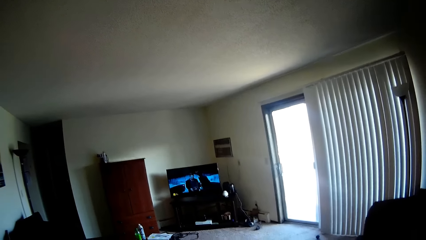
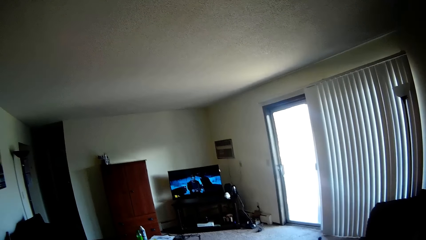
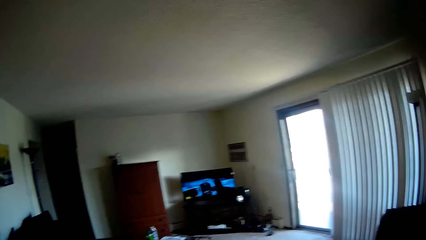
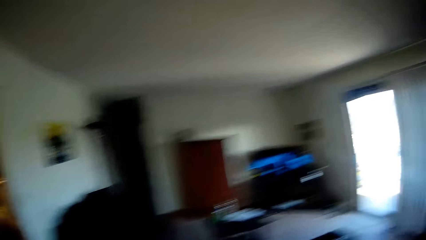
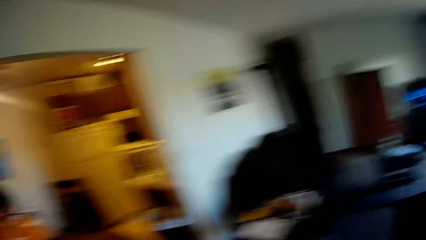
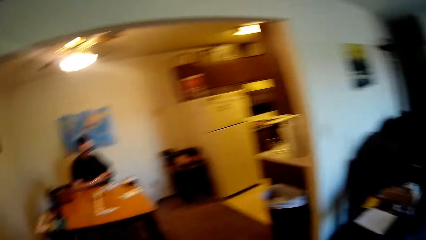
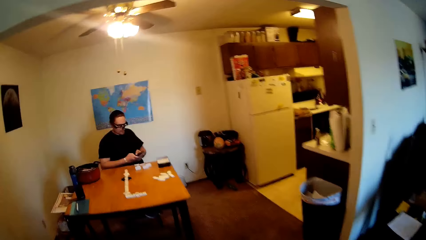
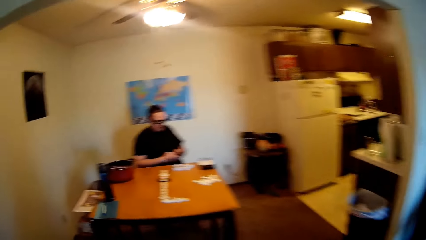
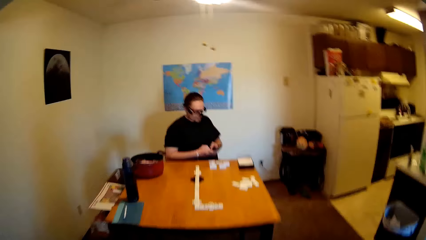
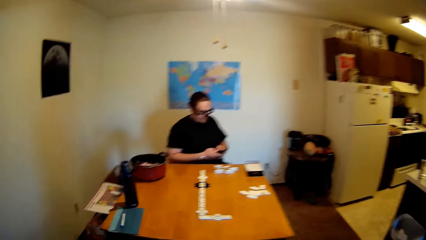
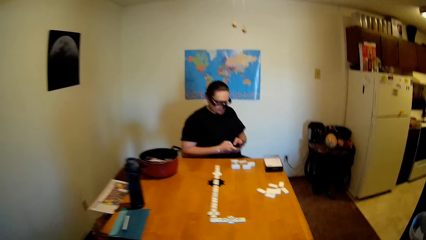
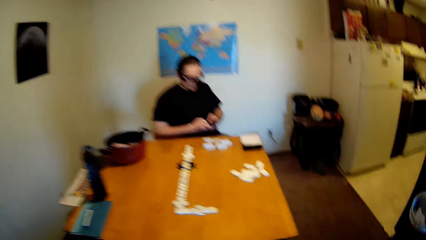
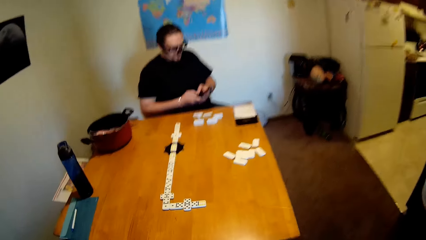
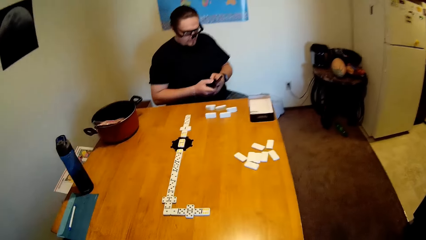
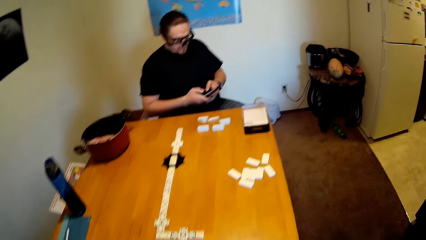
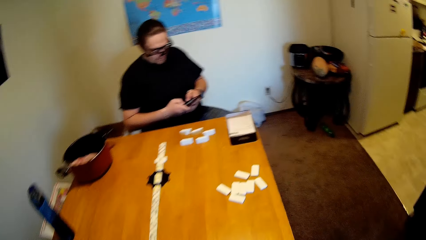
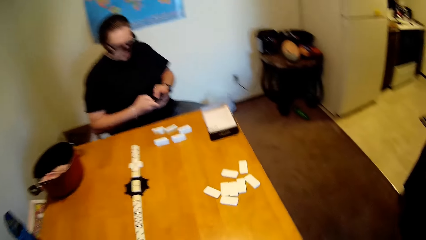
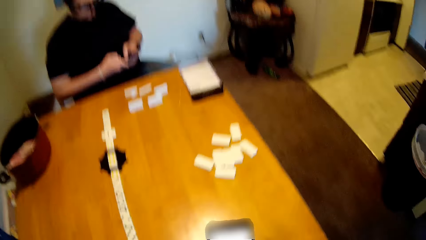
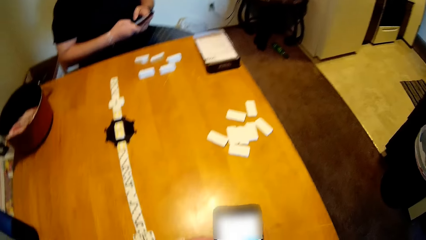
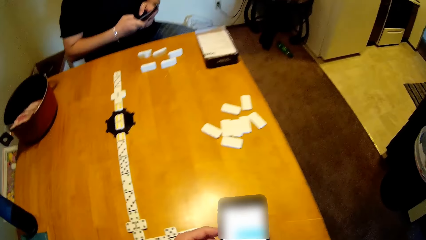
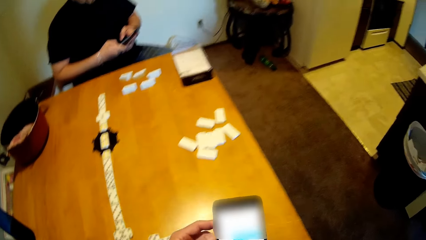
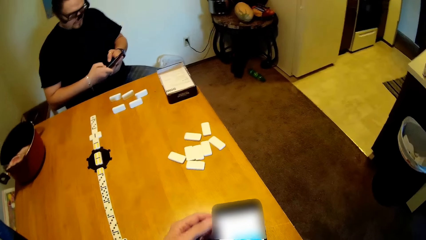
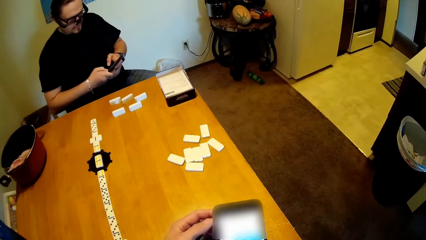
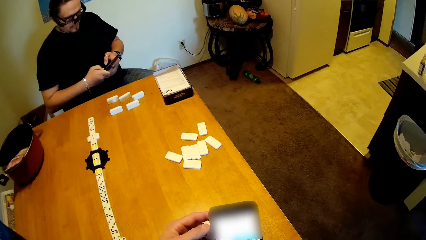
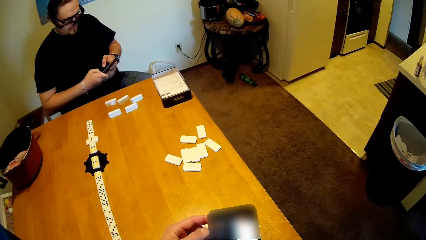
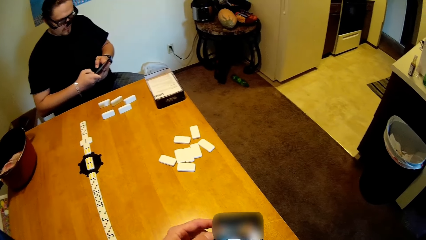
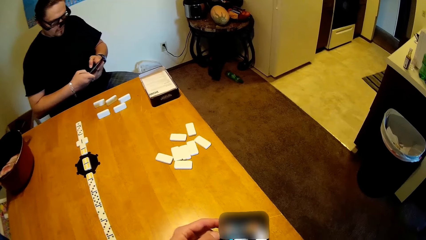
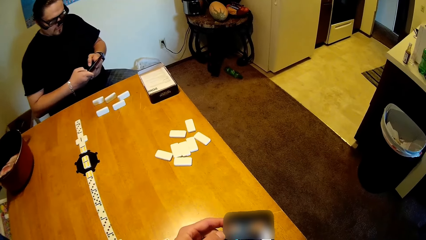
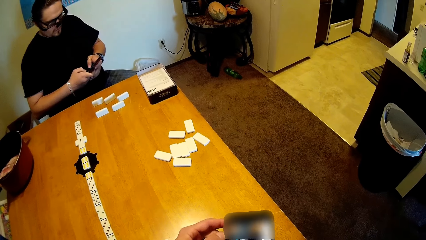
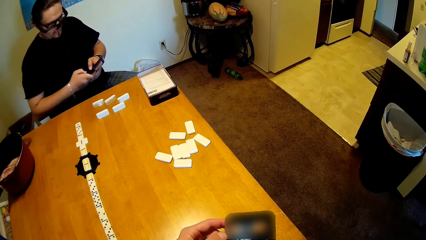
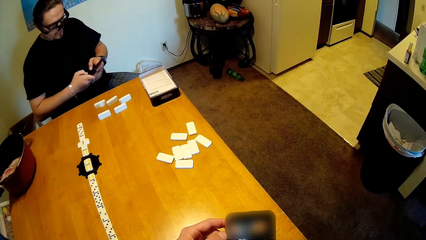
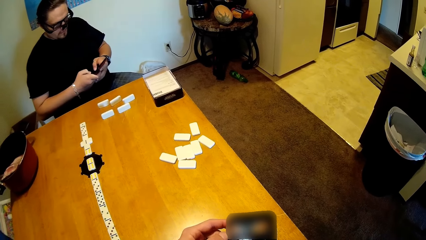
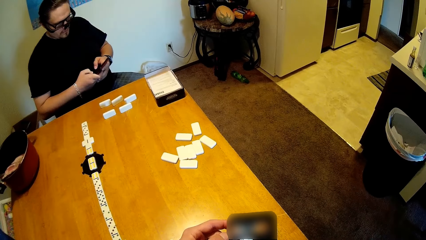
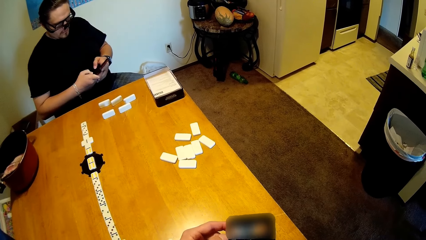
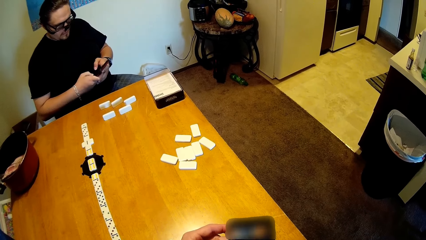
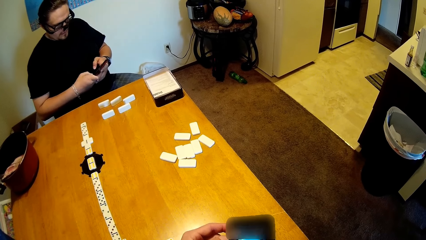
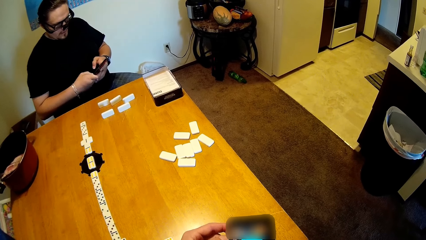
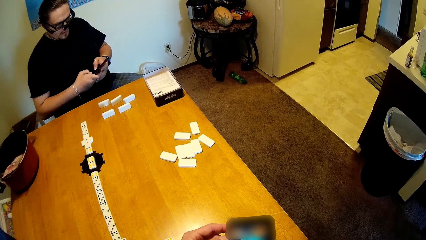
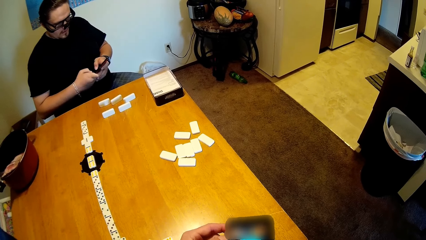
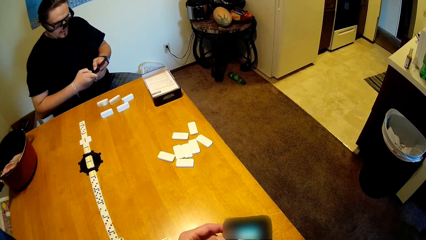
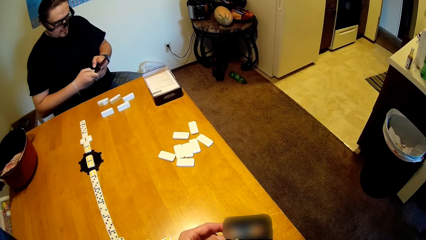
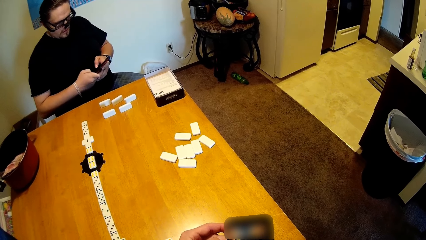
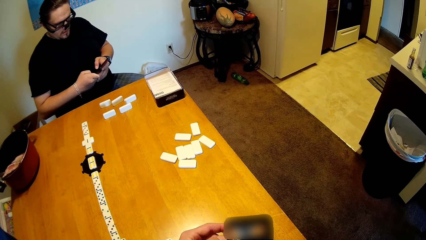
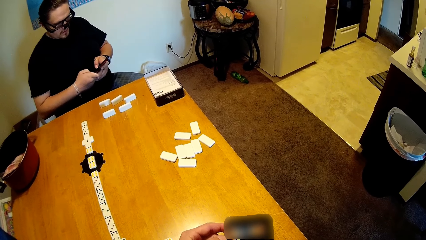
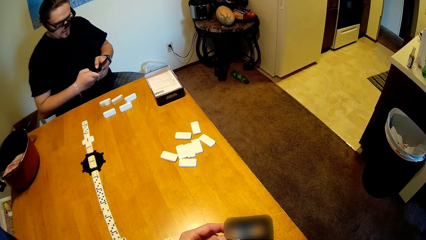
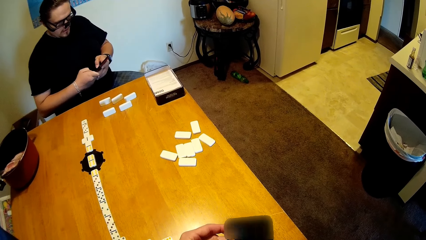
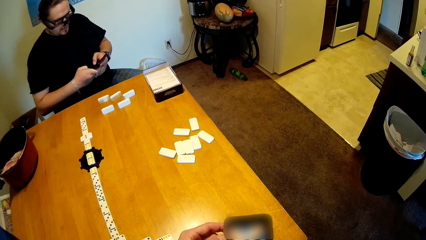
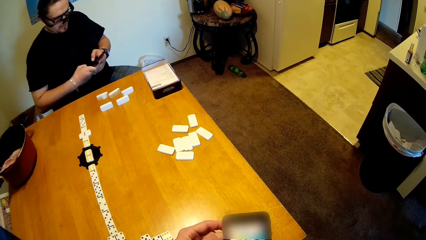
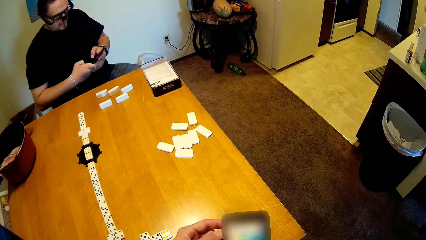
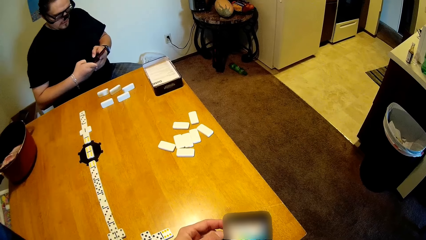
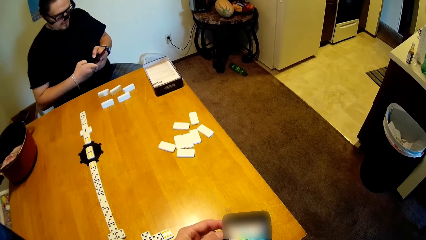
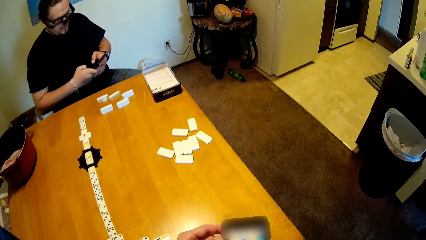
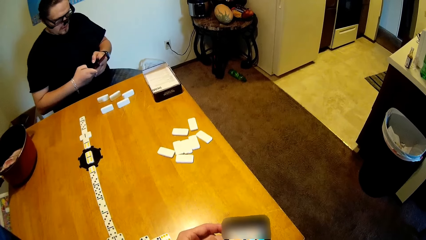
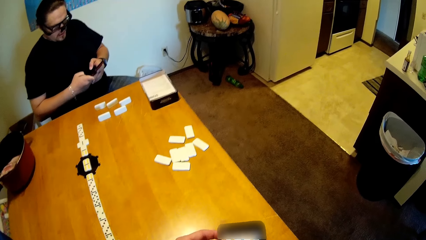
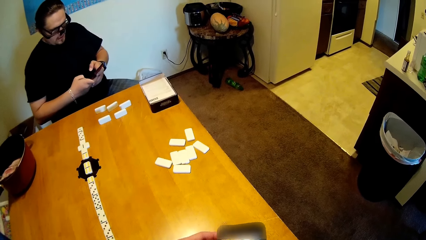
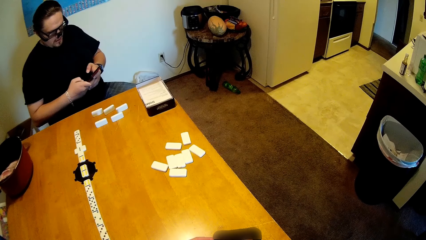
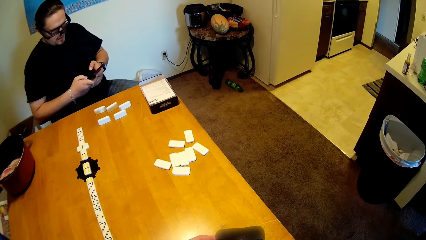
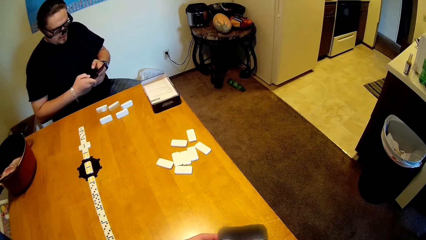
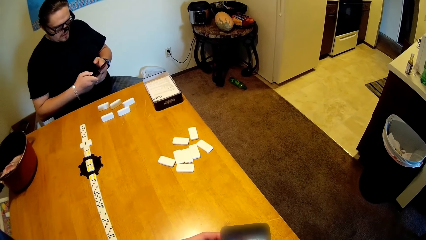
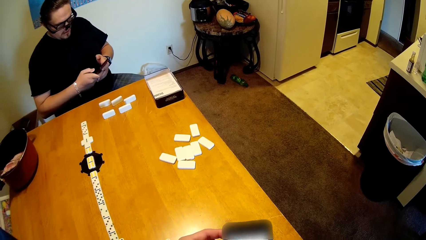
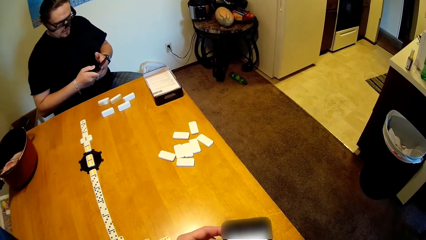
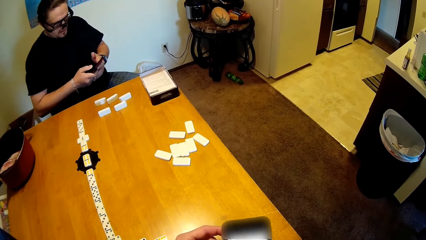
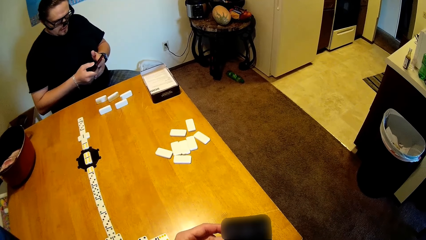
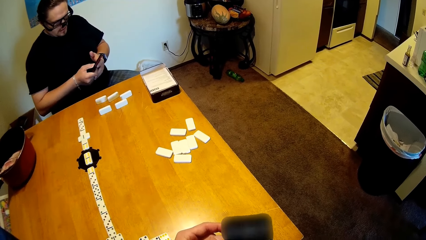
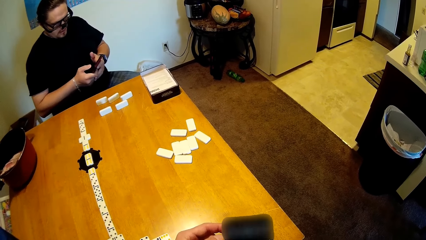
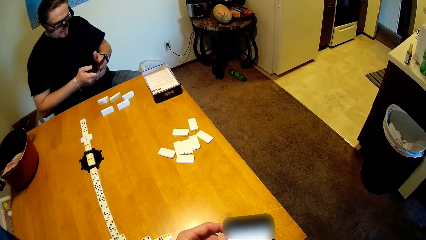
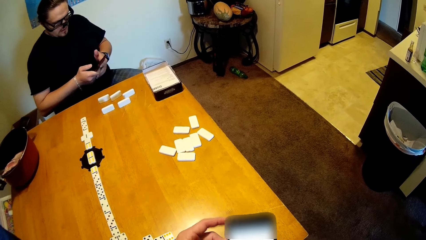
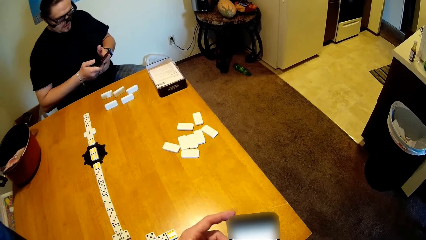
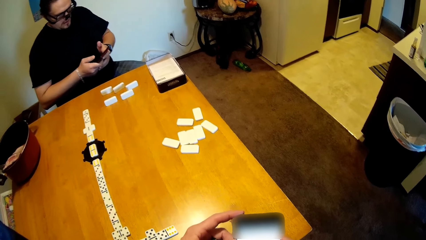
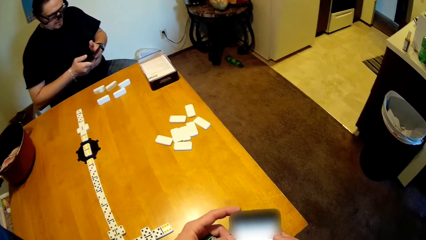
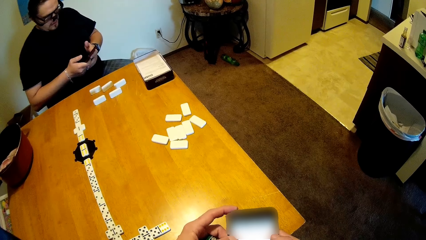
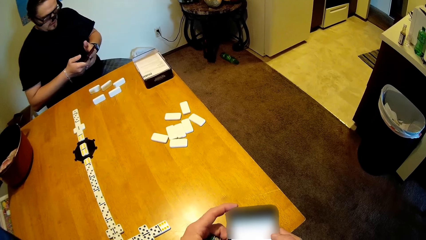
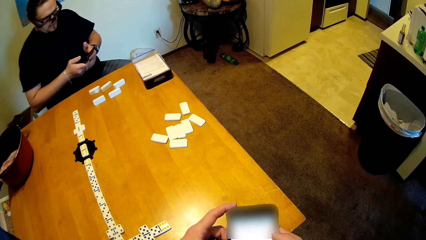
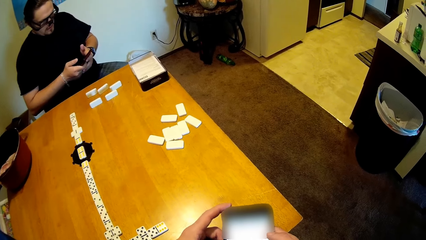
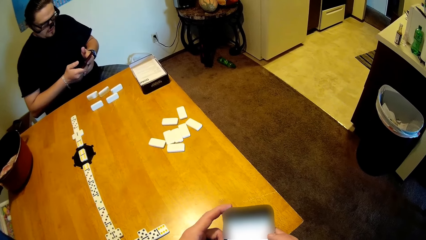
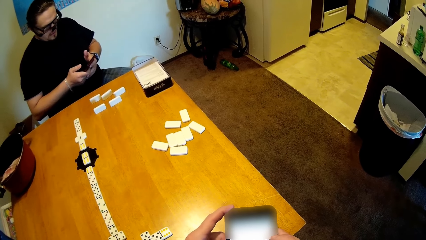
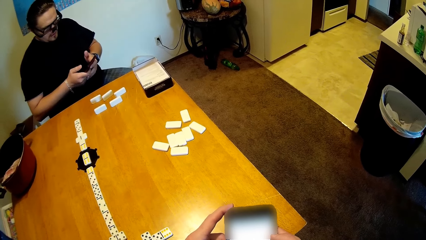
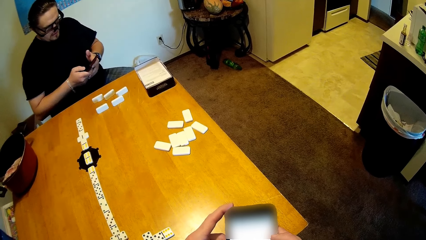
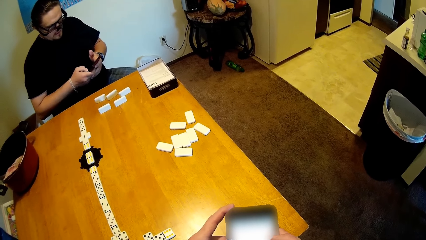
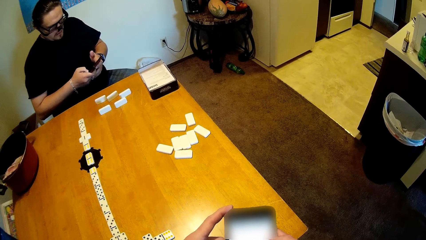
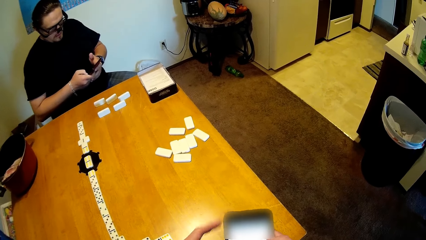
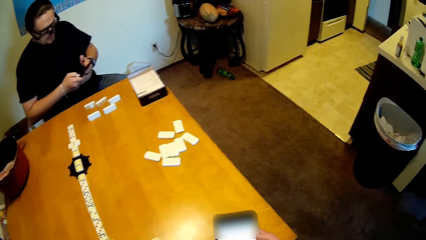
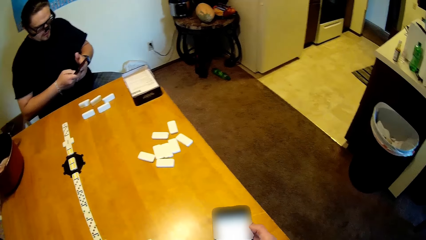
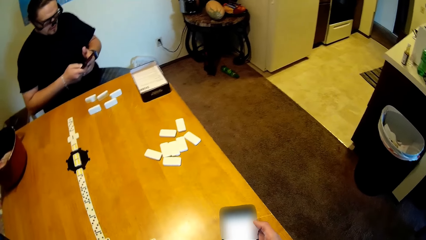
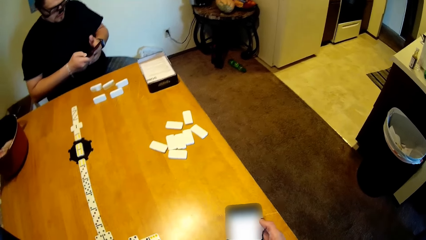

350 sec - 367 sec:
The camera wearer looks around the house. They walk on the floor. A man operates the phone. The camera wearer and the man operate the phones. The man operates the phone.
